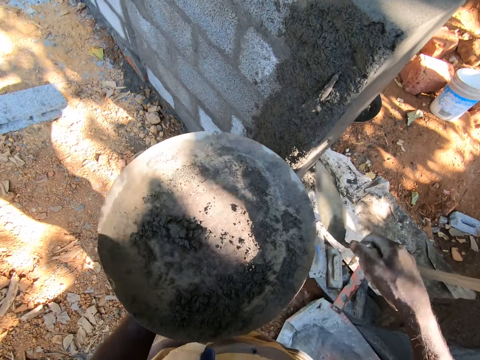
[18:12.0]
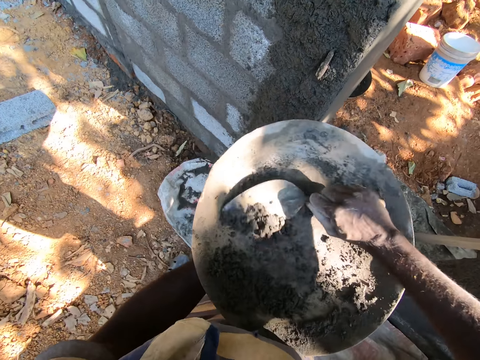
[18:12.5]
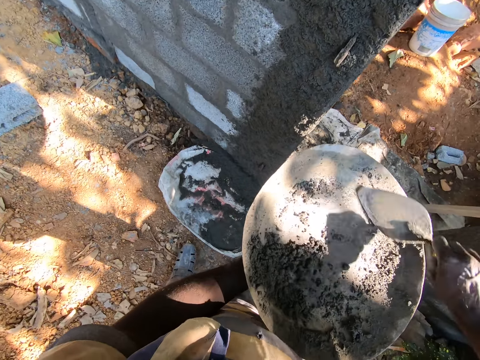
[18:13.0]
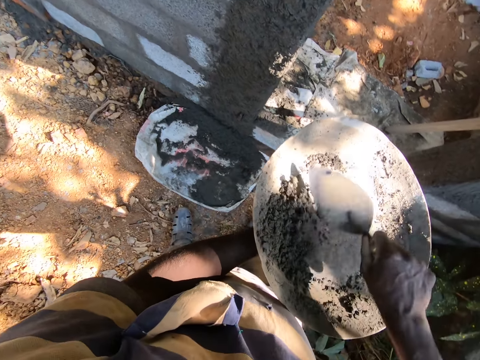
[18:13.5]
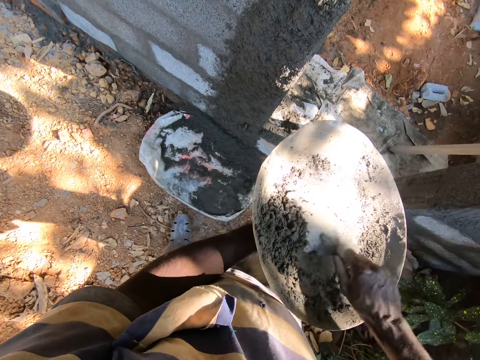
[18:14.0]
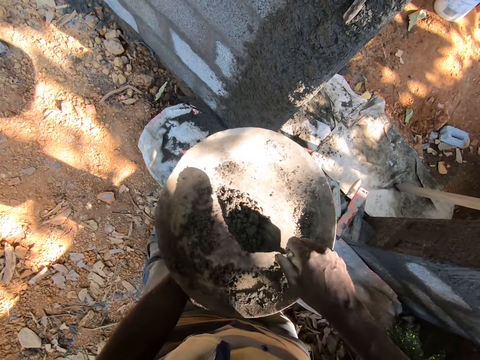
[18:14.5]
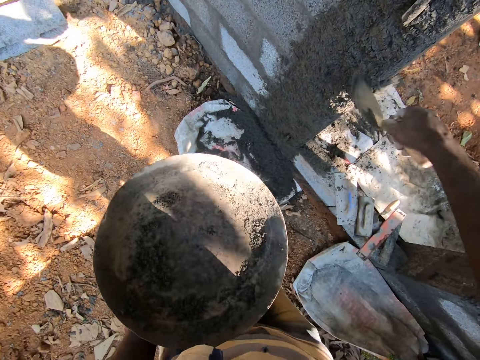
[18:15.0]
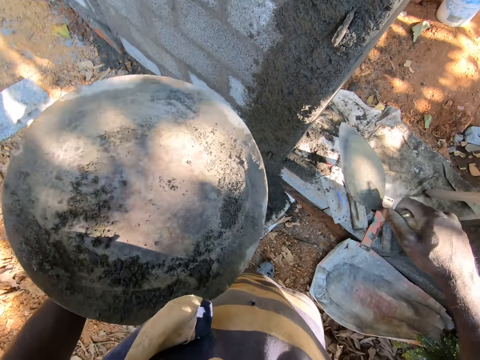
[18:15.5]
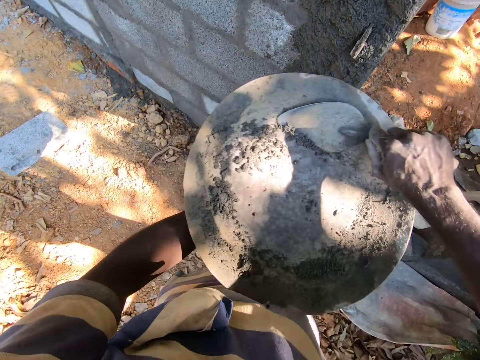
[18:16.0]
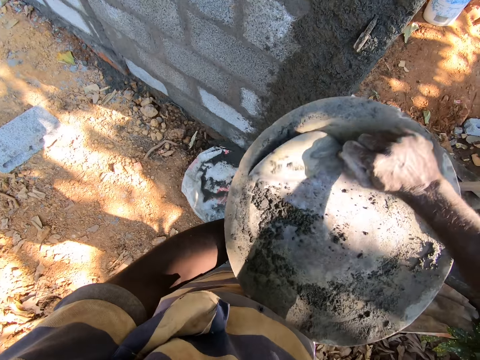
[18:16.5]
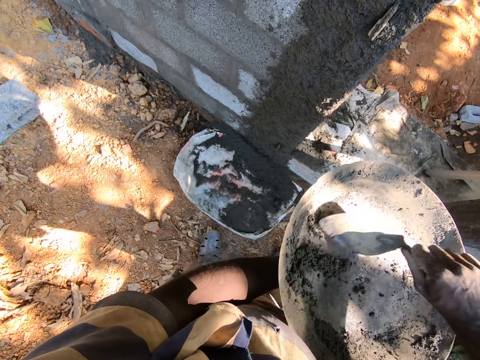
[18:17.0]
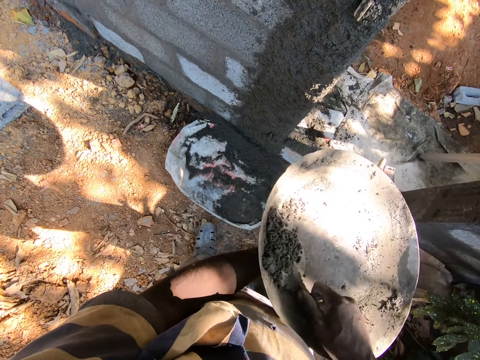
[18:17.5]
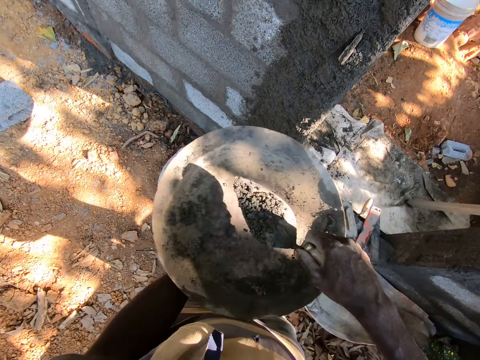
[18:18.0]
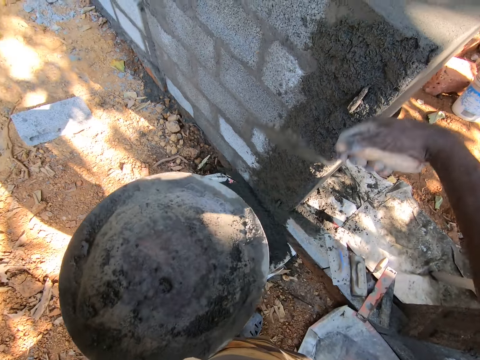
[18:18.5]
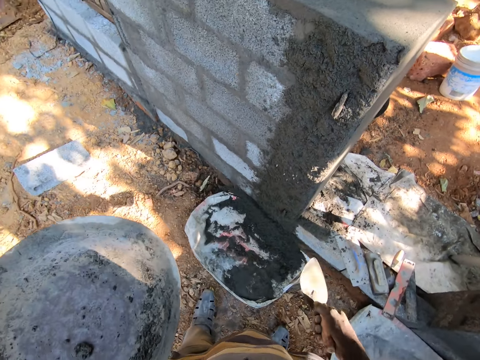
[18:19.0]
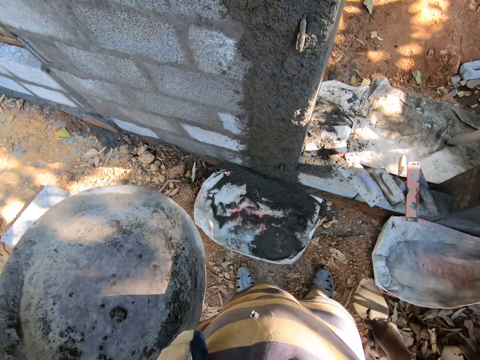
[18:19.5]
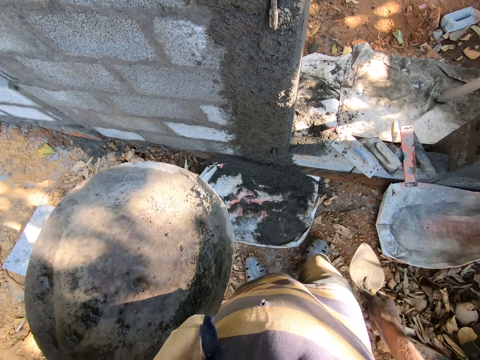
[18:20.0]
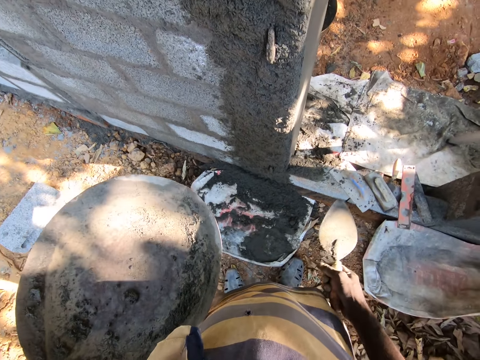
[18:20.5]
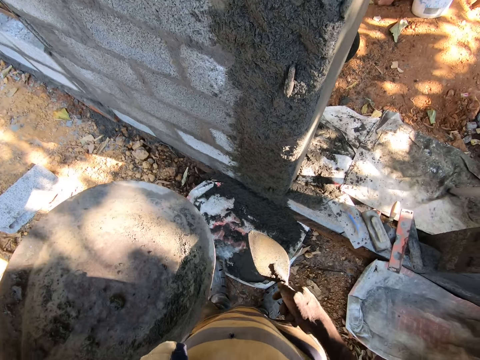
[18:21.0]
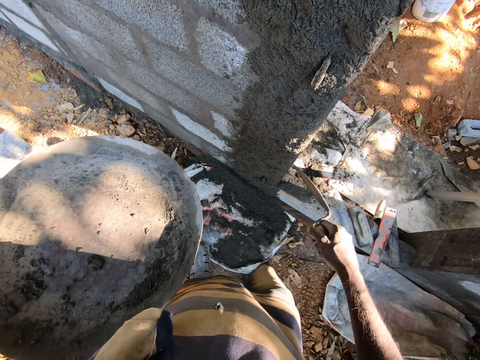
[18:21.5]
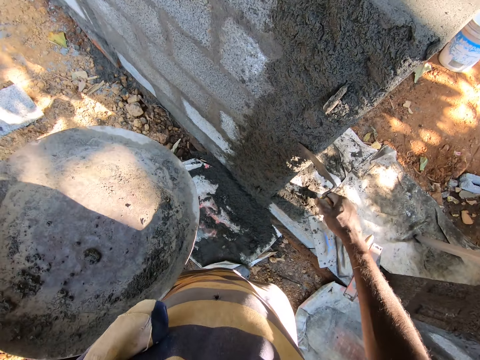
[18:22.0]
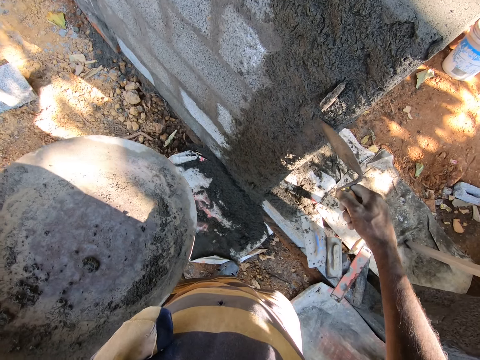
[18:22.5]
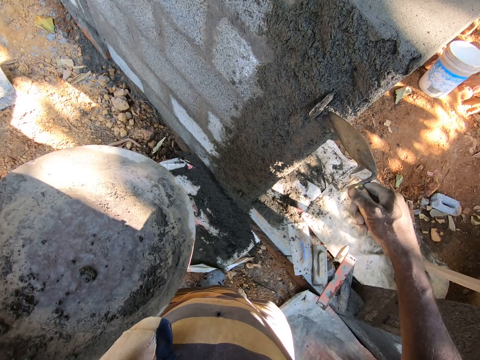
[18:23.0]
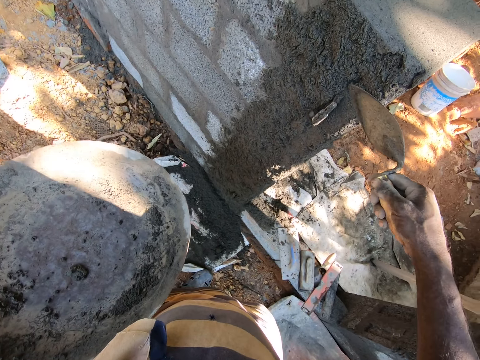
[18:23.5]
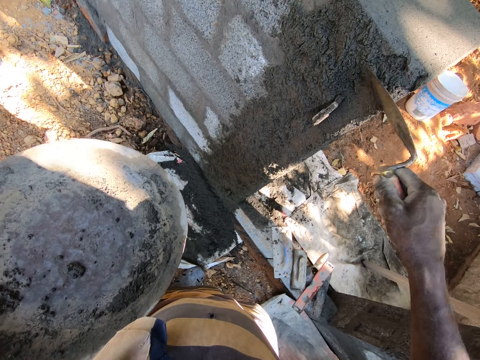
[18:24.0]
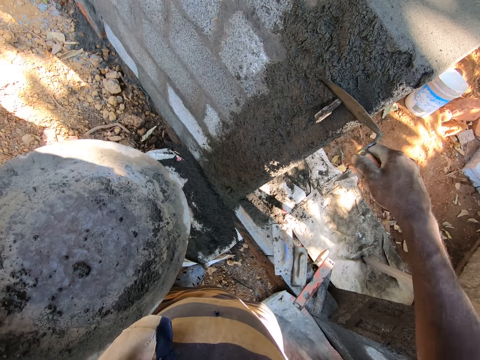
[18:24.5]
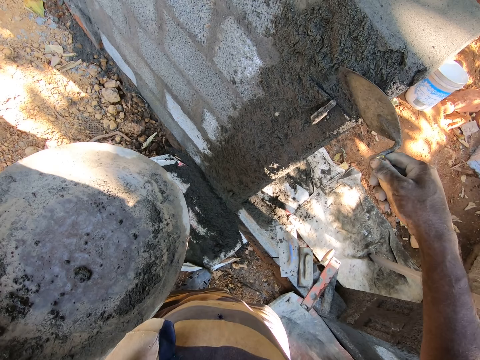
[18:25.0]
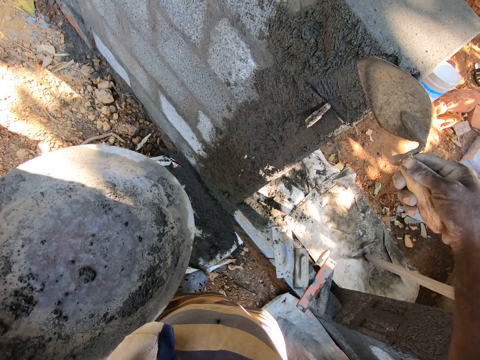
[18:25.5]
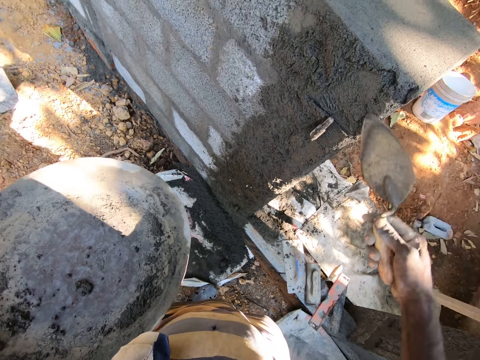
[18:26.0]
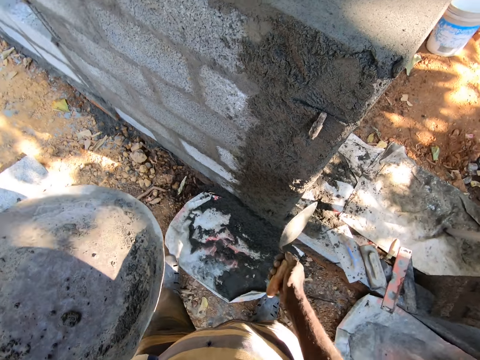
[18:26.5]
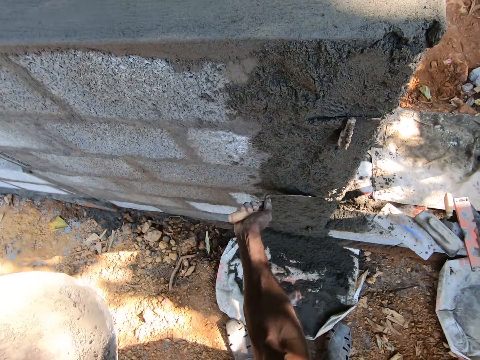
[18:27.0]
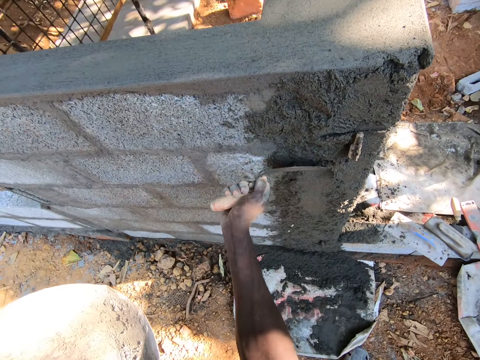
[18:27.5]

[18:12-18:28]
The camera wearer throws the cement in the hand trowel in his right hand on the wall. He takes cement from the pan with the hand trowel in his right hand. He throws the cement in the hand trowel in his right hand on the wall. He scoops cement from the pan with the trowel with his right hand. He throws the cement at the wall with the trowel with his right hand. He spreads cement on the wall with the trowel with his right hand.

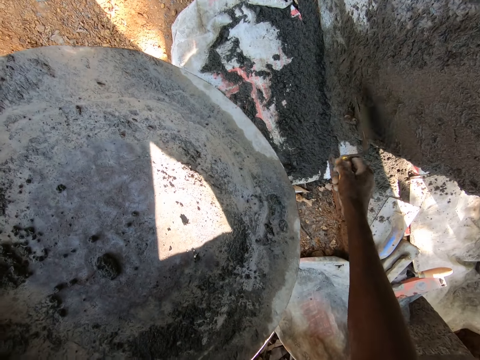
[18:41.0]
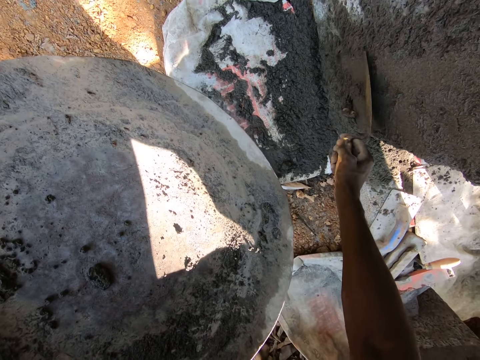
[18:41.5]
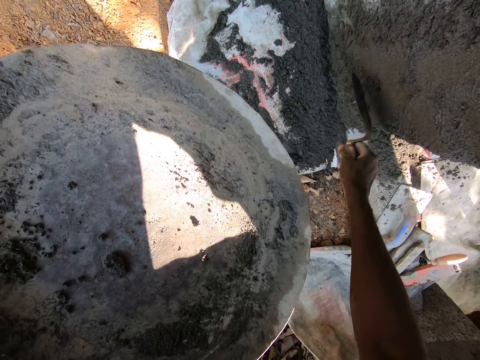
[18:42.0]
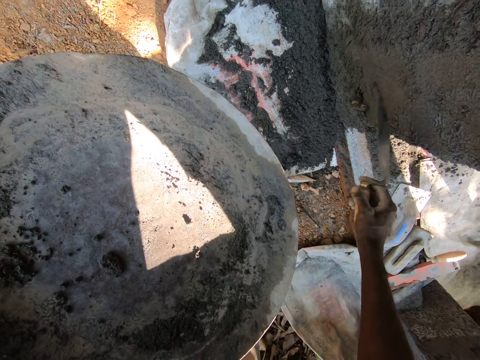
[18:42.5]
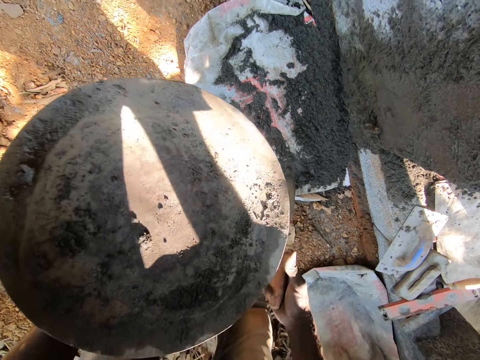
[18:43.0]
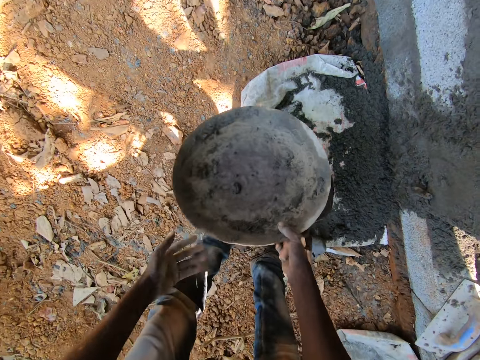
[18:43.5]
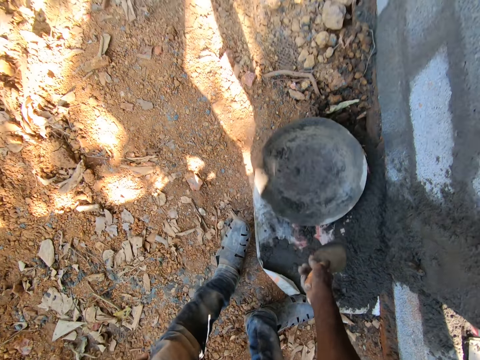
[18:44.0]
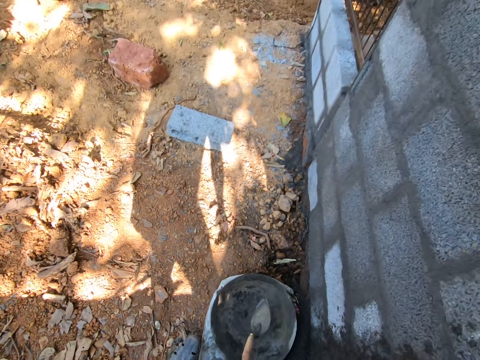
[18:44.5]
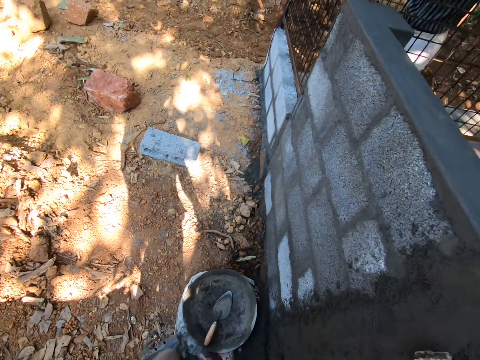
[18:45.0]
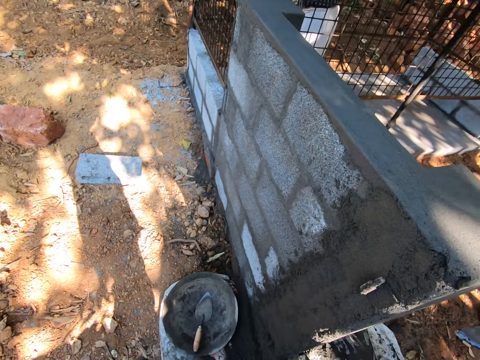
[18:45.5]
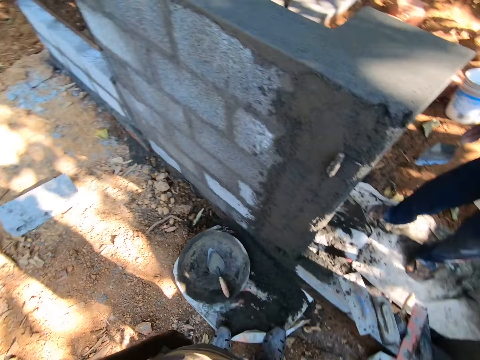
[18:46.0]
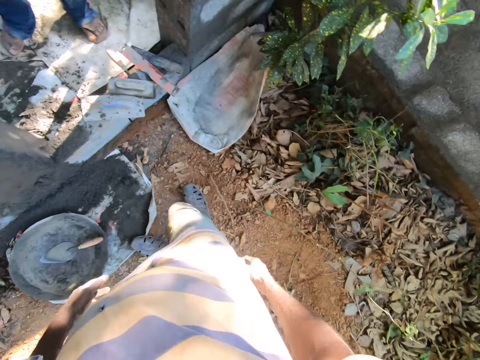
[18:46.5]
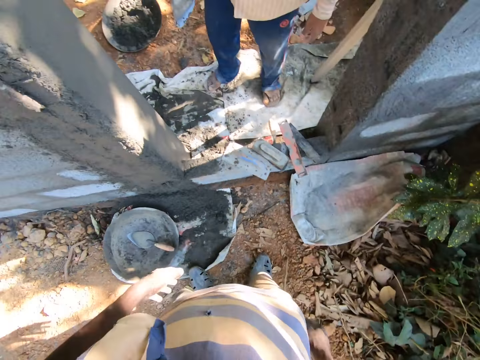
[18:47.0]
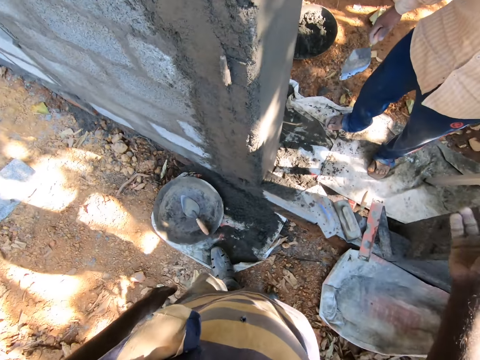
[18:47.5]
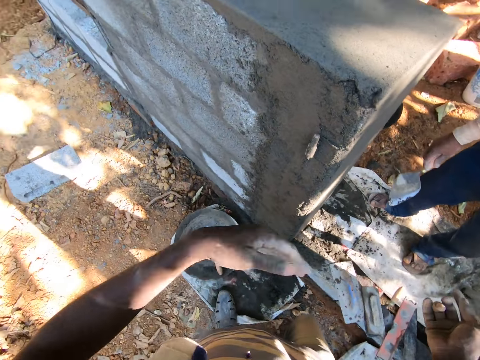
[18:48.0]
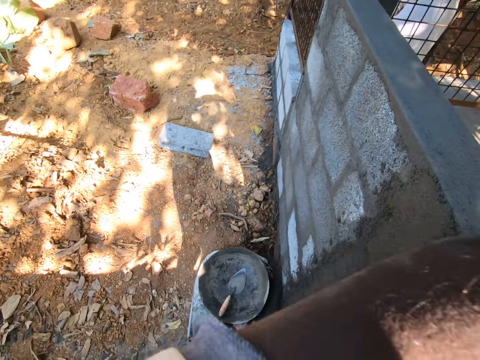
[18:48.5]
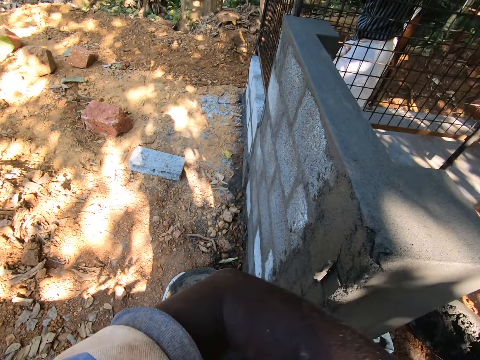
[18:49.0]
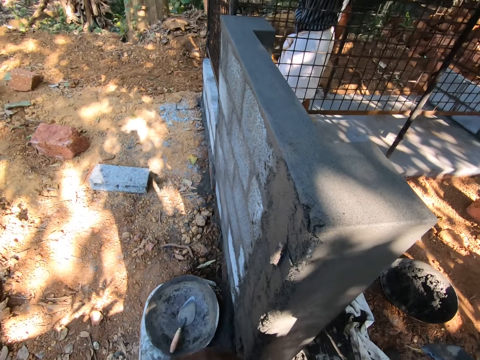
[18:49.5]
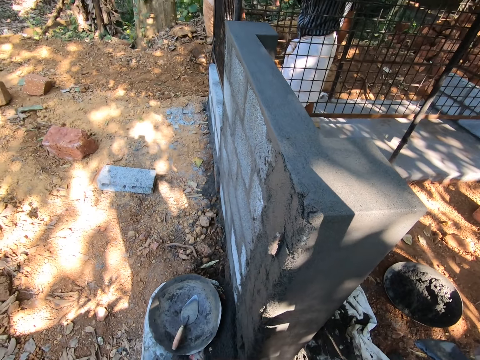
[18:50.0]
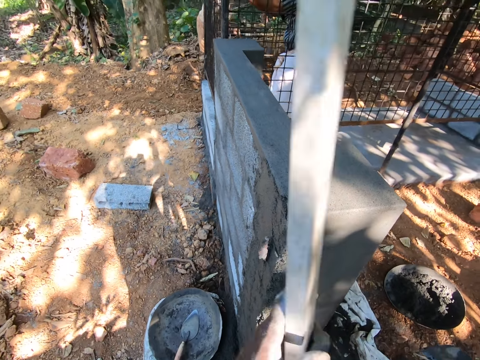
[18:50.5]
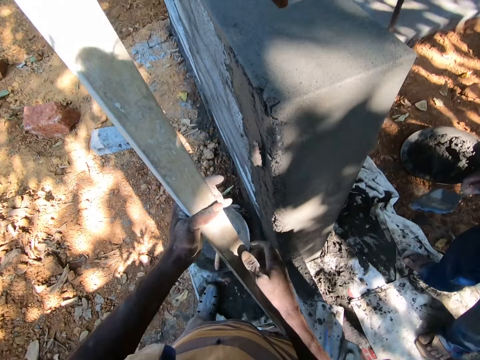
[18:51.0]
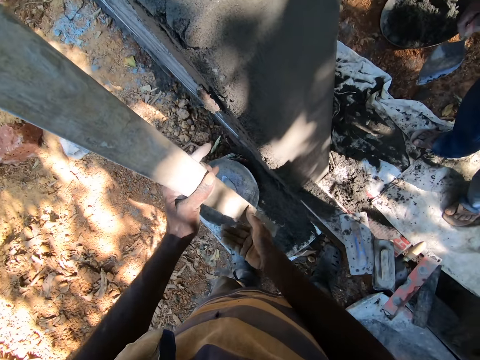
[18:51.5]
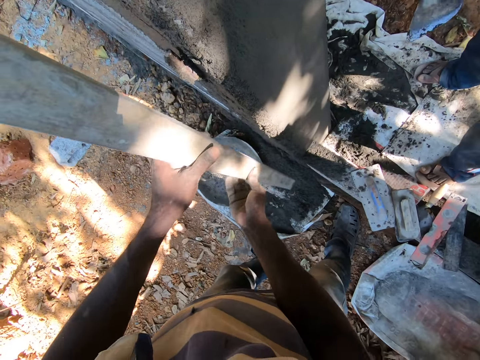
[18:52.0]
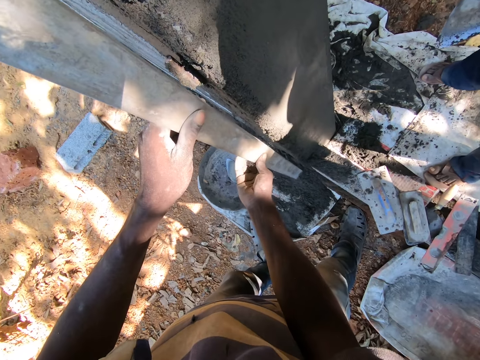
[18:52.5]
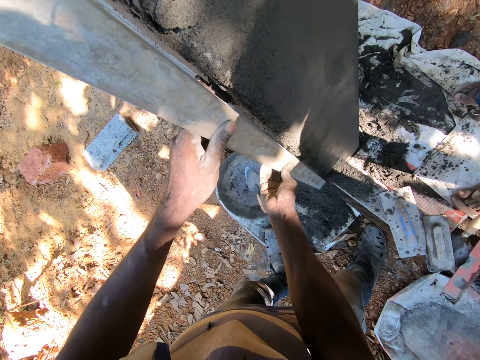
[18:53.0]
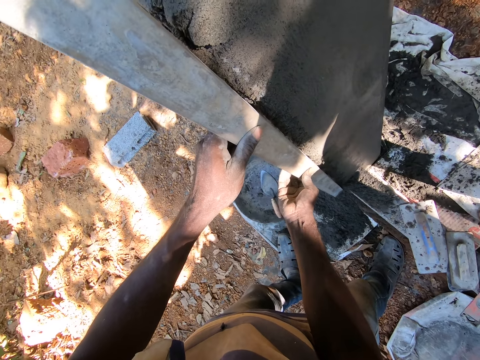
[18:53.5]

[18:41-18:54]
The camera wearer transfers the pan from his left hand to his right hand. He drops the pan on the ground with his right hand. He drops the trowel into the pan with his right hand. He converses with a man. He holds a bar with both hands. He removes cement from the wall with the bar with both hands.
